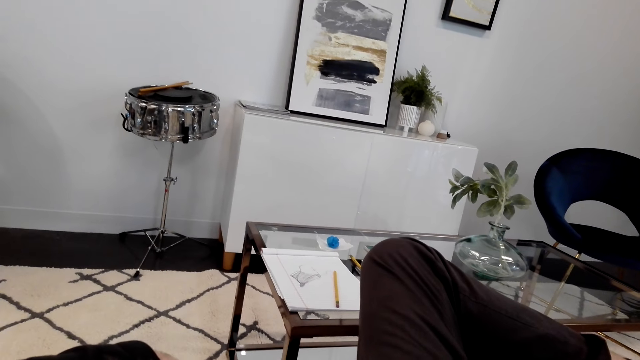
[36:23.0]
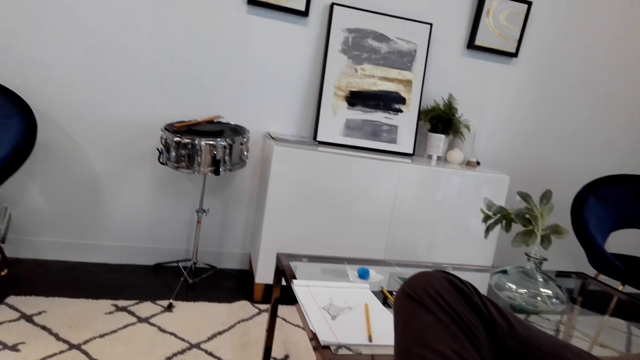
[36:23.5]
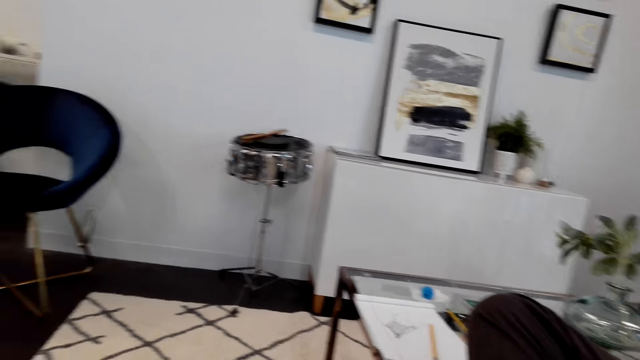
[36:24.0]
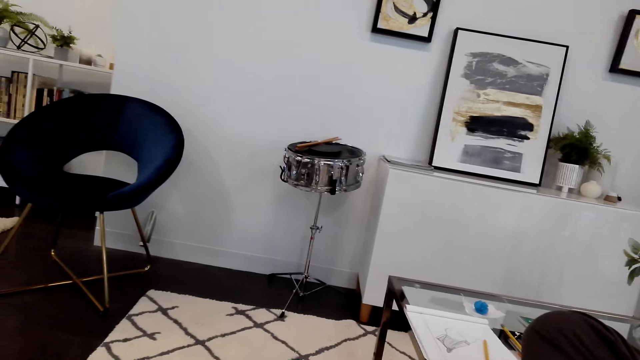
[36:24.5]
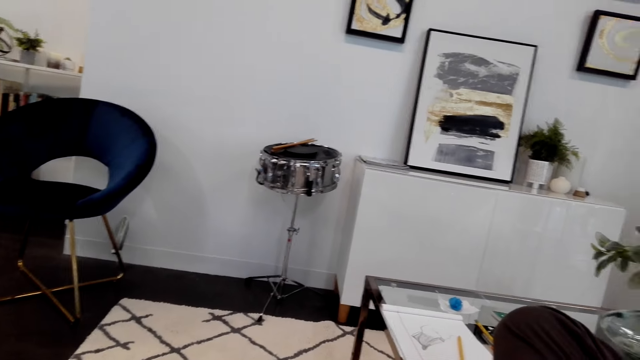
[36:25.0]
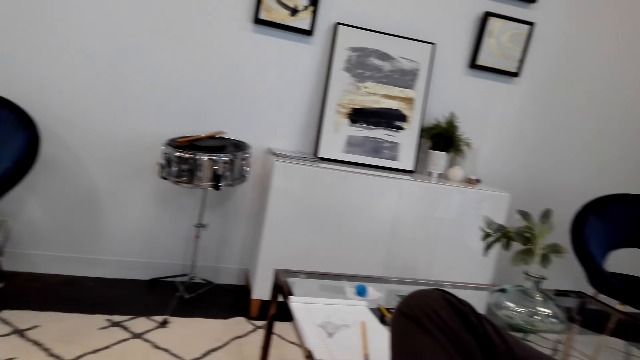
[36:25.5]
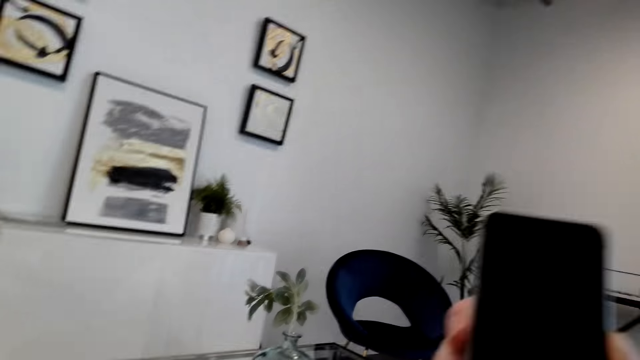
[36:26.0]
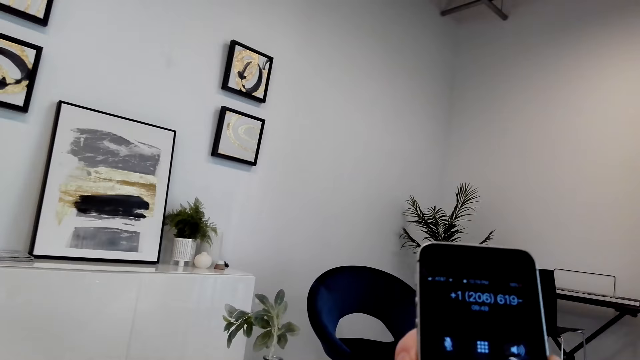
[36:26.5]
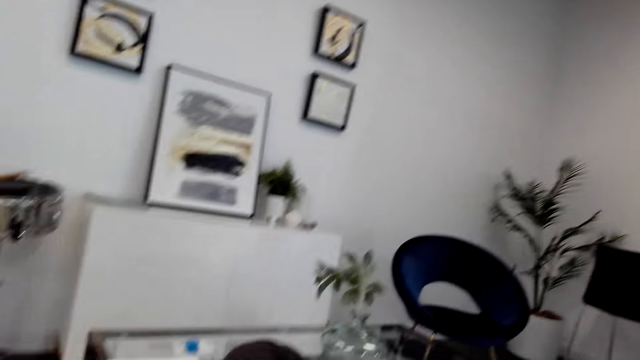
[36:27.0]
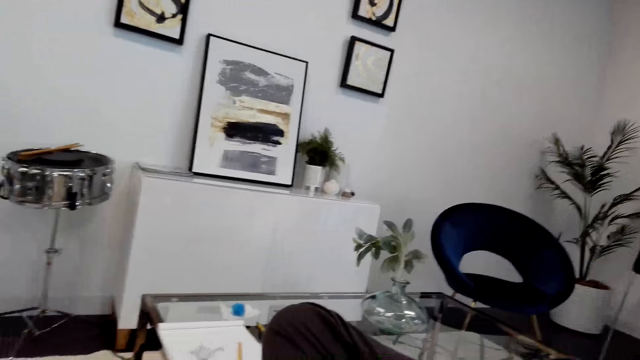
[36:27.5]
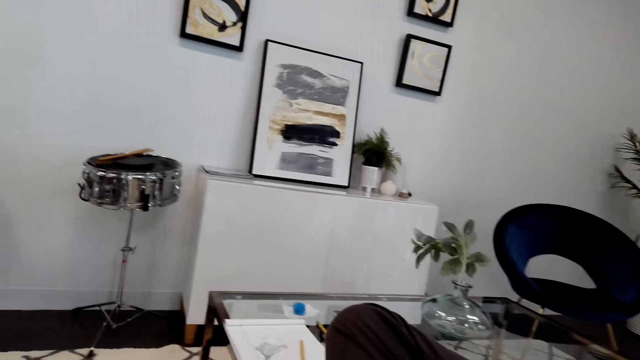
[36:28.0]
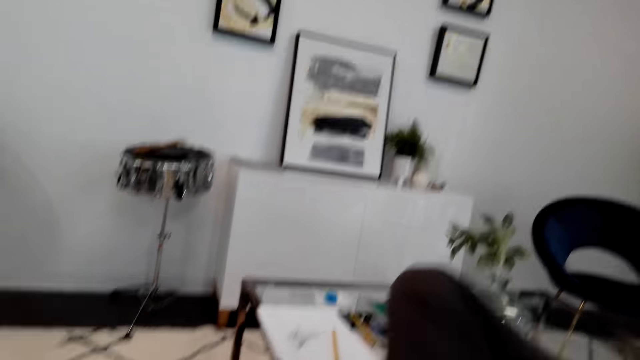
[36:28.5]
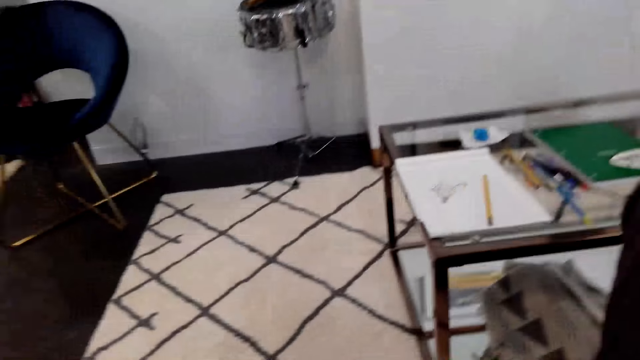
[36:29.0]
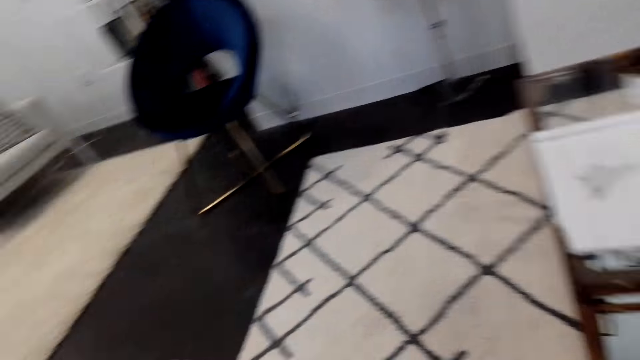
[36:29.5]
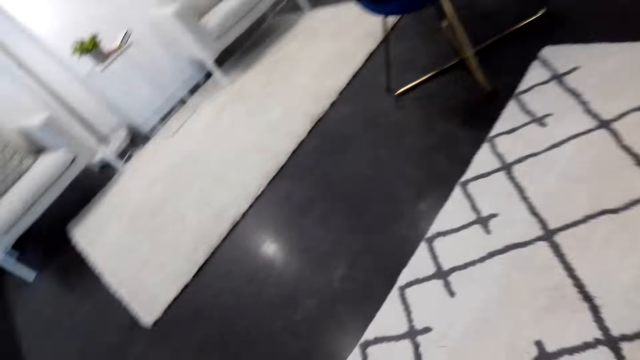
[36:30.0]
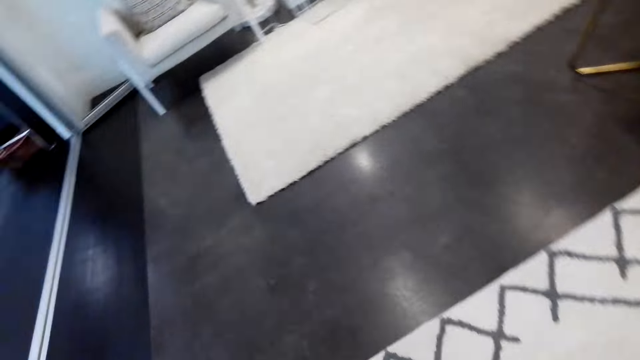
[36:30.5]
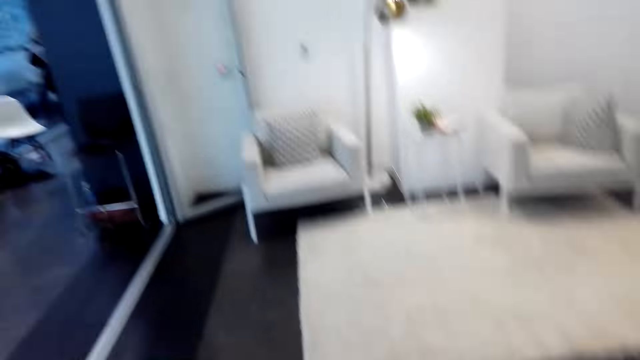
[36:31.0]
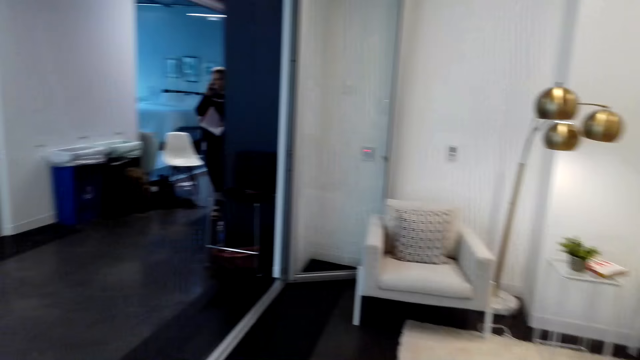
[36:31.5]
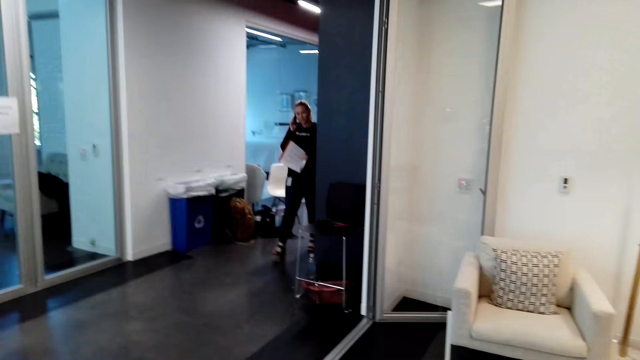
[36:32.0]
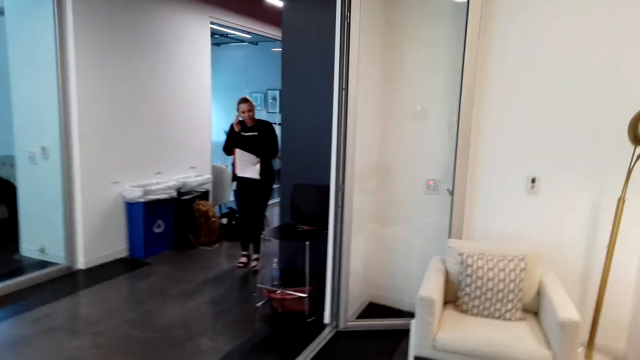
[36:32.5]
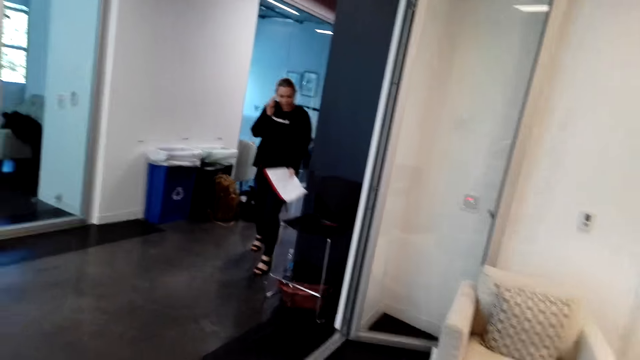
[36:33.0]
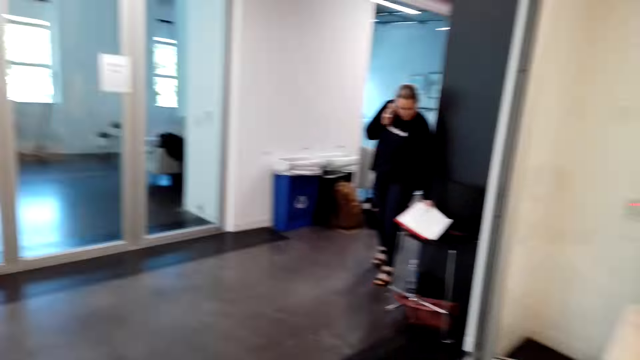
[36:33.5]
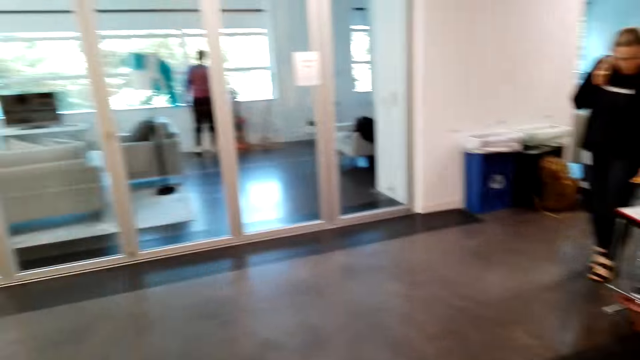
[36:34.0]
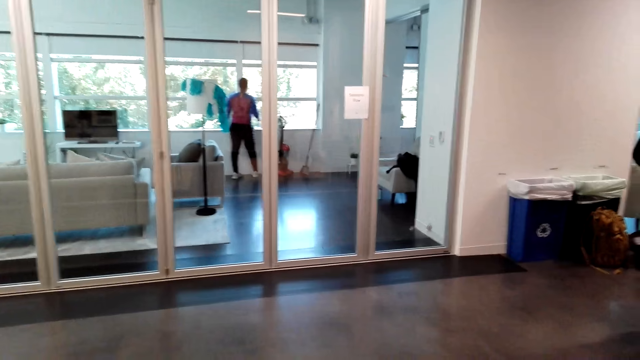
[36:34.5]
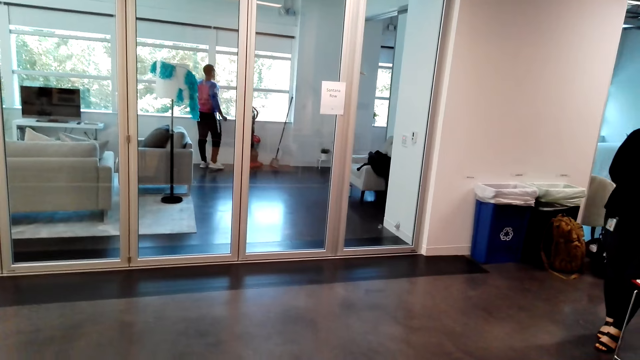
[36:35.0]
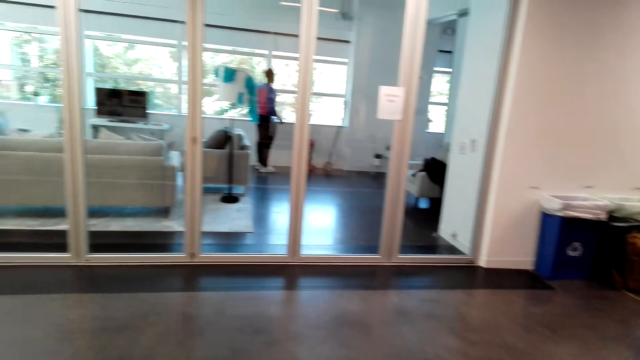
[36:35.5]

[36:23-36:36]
The camera wearer presses the phone. They look at the phone. They look around the house. They walk around the house. They look at a woman.

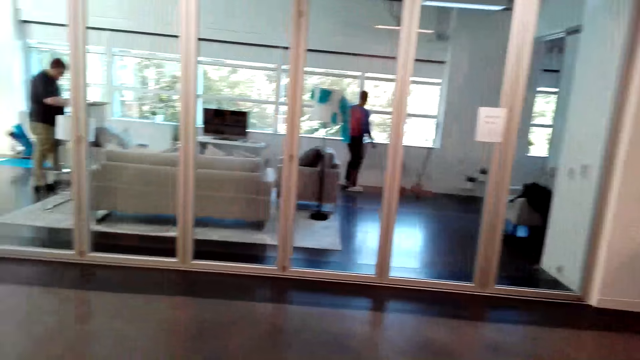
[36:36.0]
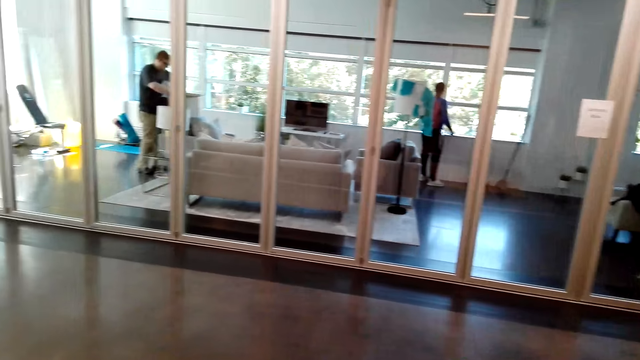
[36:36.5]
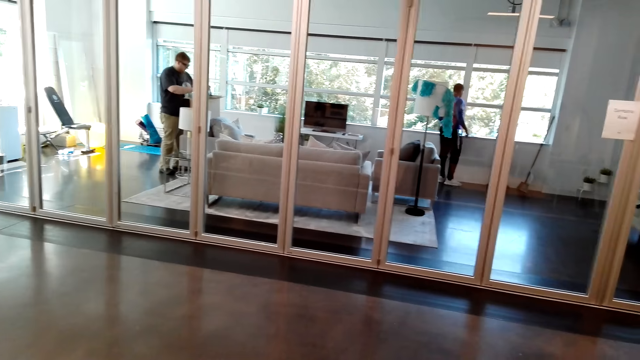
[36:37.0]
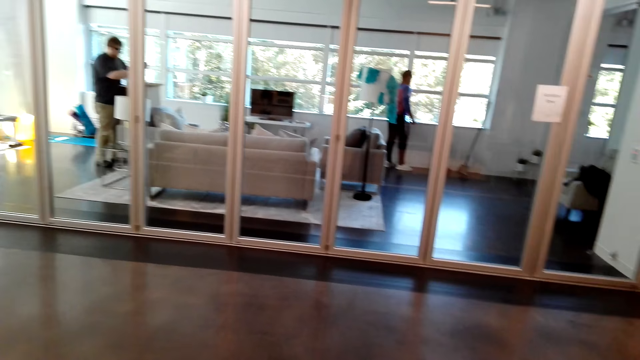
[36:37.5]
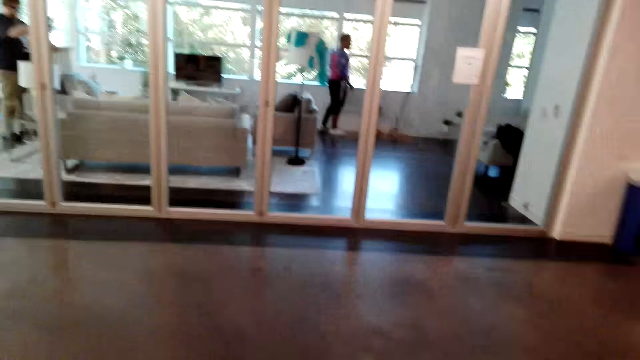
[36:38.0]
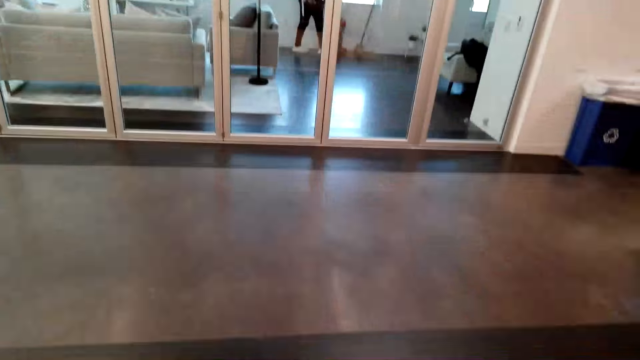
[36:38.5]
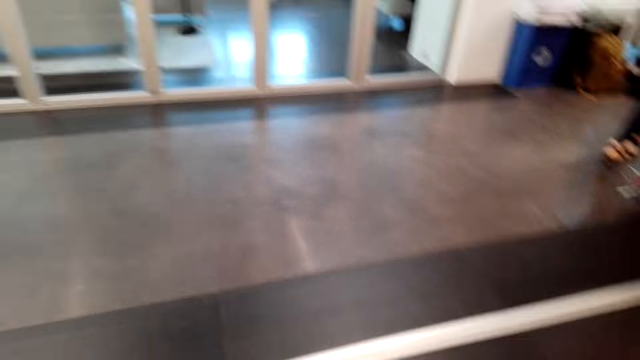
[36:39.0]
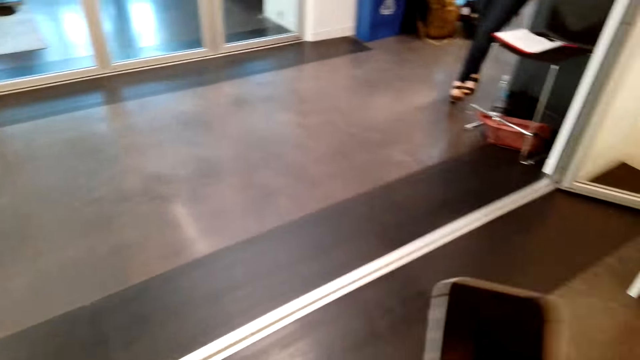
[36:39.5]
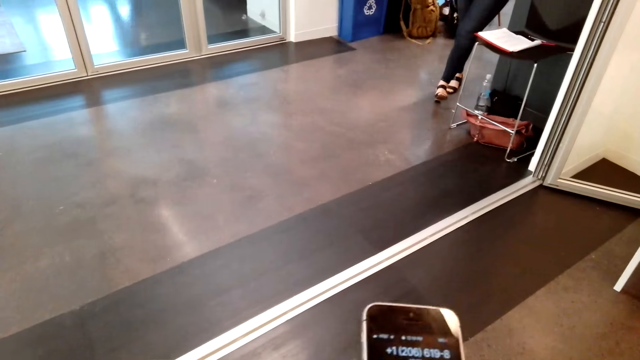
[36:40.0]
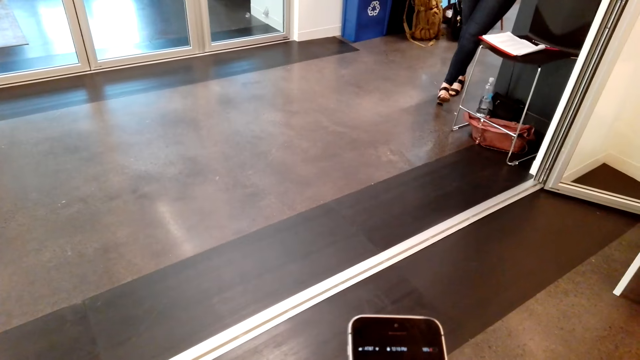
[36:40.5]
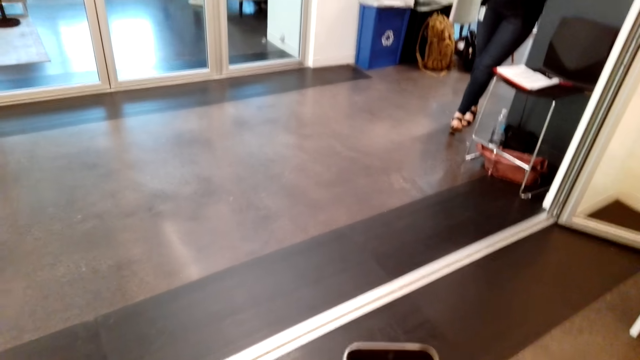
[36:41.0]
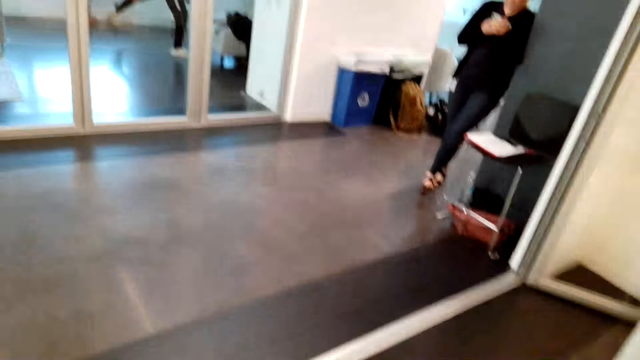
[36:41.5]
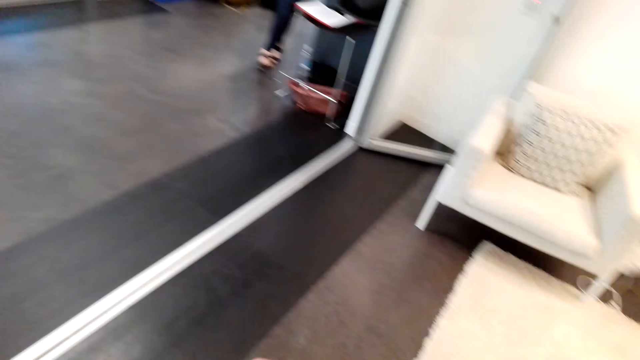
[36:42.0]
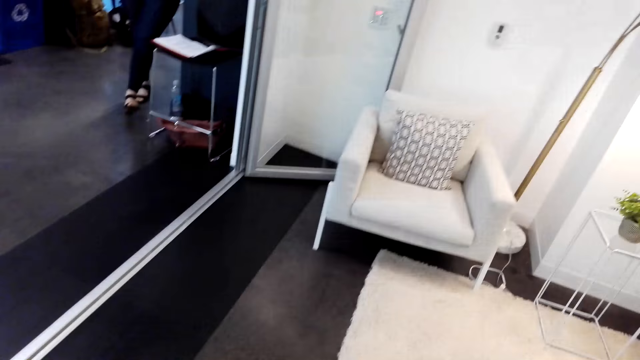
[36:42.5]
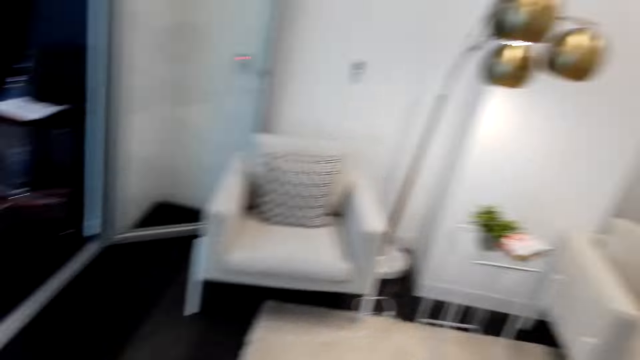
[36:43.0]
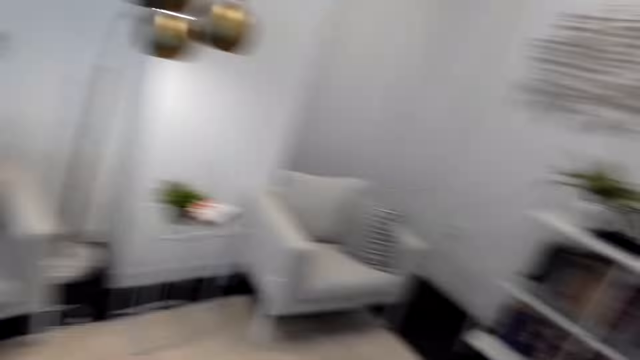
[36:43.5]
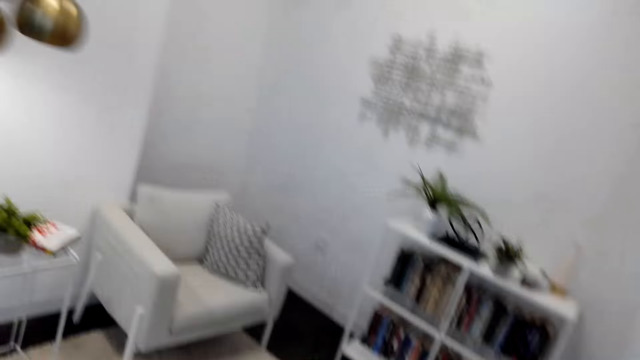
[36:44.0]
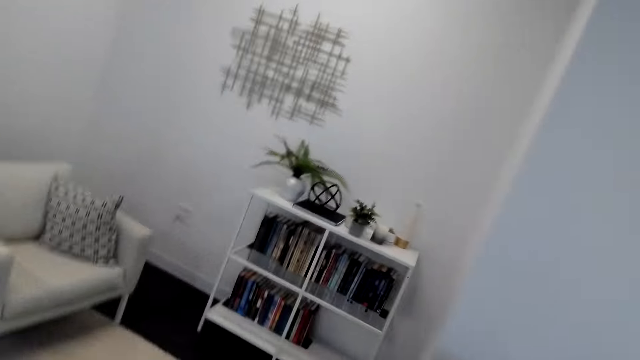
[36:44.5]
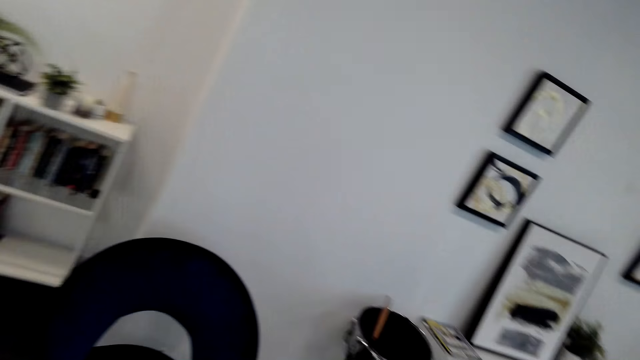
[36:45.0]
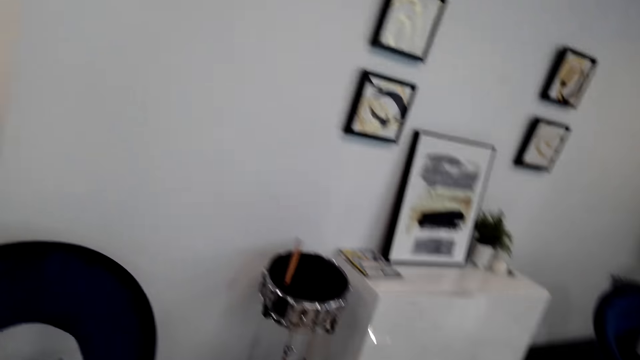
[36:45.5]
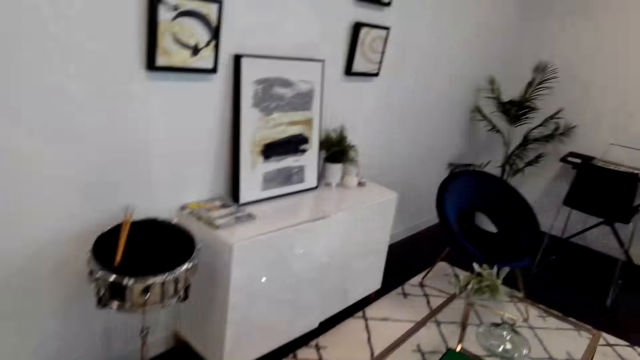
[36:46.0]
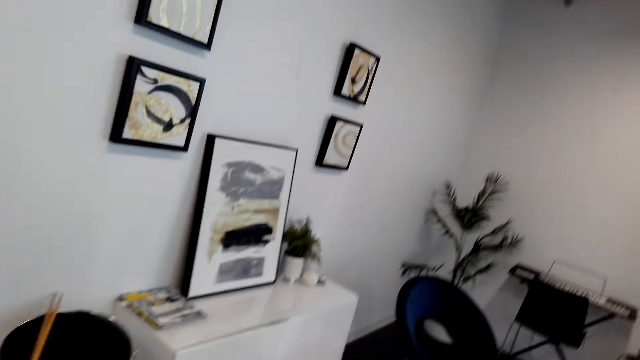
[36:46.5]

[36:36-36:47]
The camera wearer walks around the house. They look at the phone. They walk around the house. They talk to a woman. They walk around the house.
